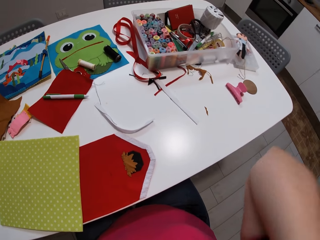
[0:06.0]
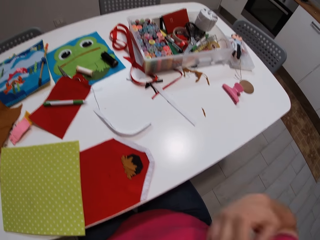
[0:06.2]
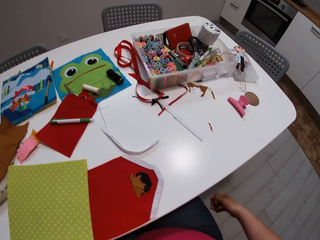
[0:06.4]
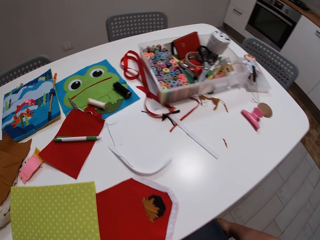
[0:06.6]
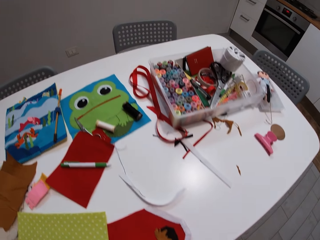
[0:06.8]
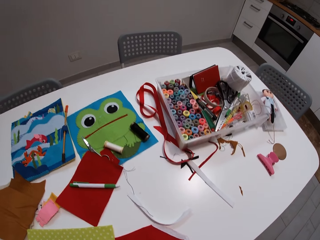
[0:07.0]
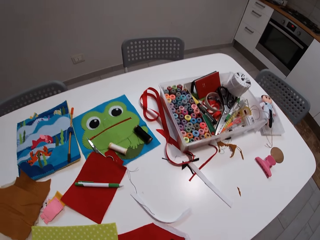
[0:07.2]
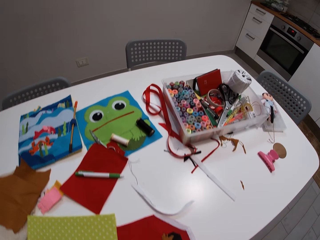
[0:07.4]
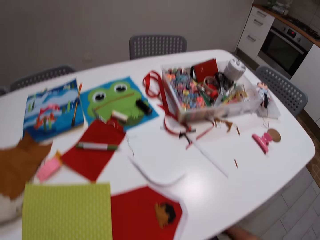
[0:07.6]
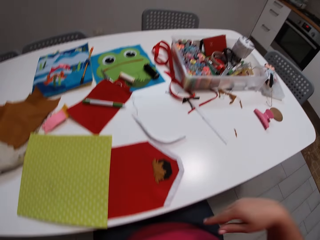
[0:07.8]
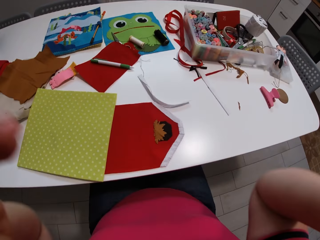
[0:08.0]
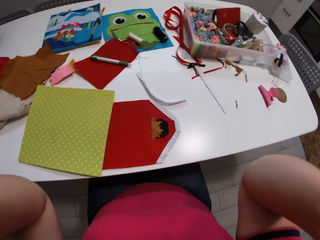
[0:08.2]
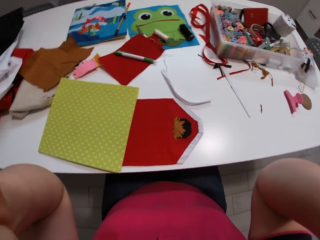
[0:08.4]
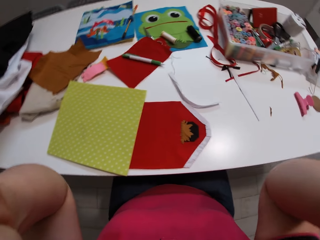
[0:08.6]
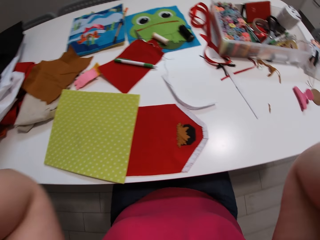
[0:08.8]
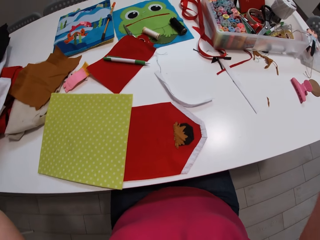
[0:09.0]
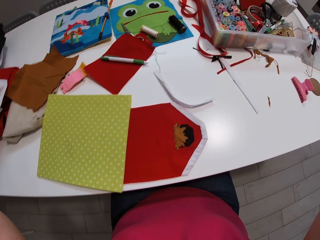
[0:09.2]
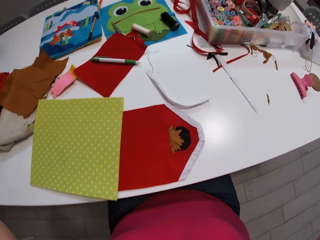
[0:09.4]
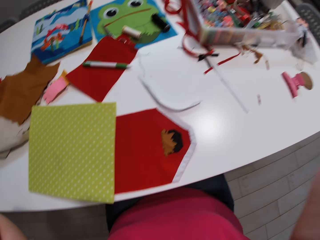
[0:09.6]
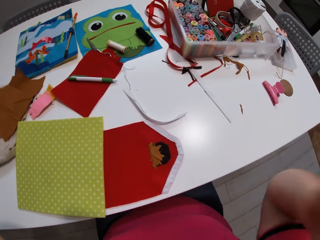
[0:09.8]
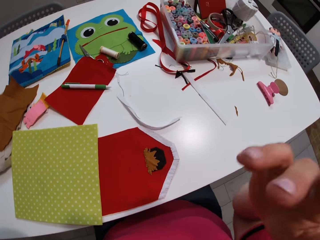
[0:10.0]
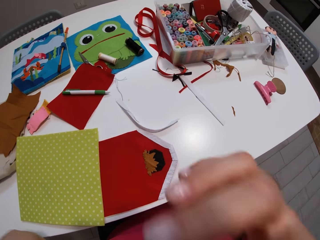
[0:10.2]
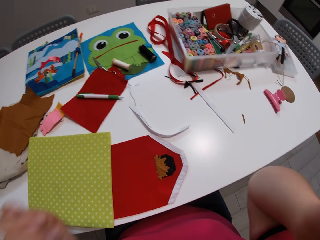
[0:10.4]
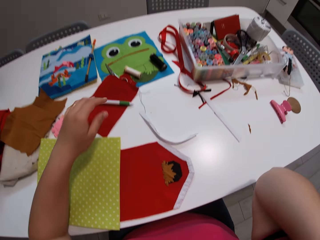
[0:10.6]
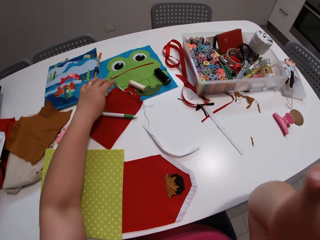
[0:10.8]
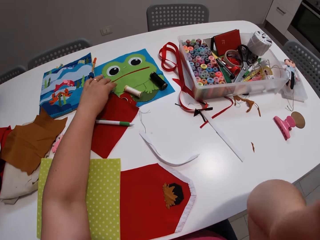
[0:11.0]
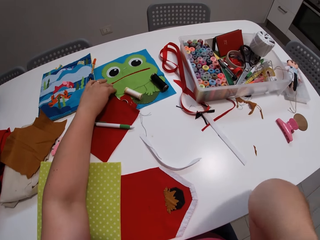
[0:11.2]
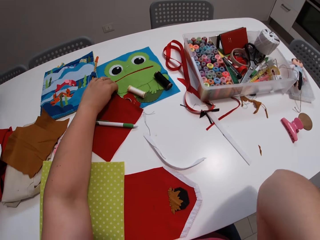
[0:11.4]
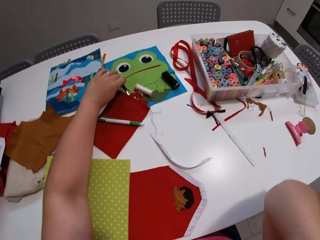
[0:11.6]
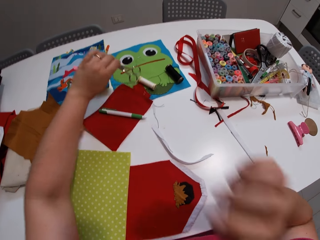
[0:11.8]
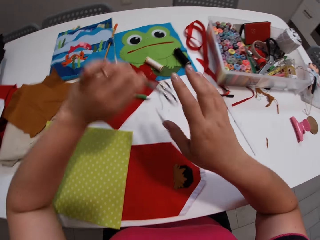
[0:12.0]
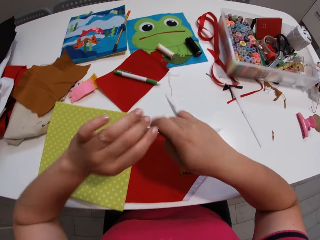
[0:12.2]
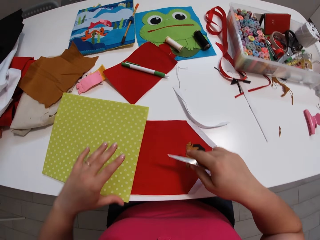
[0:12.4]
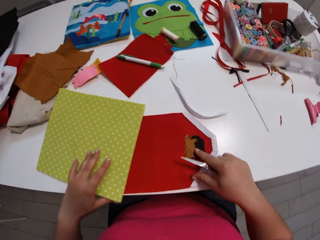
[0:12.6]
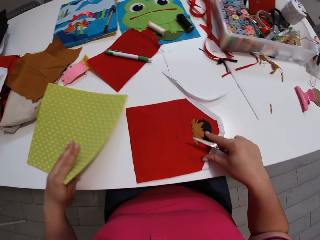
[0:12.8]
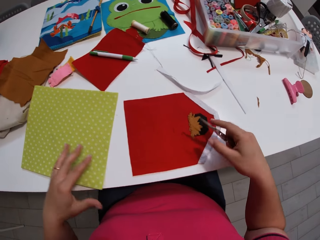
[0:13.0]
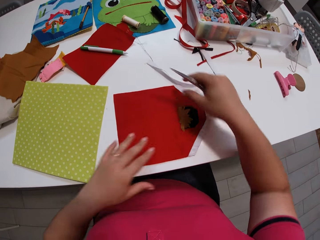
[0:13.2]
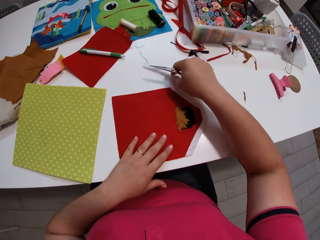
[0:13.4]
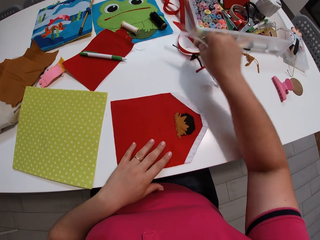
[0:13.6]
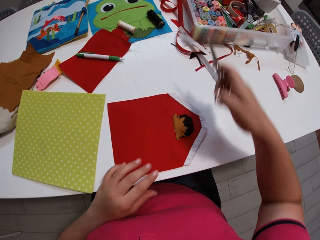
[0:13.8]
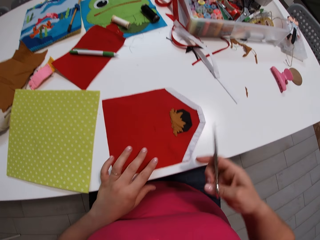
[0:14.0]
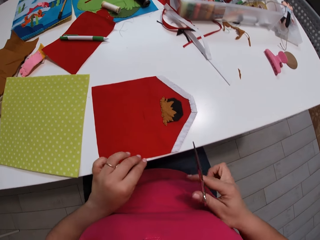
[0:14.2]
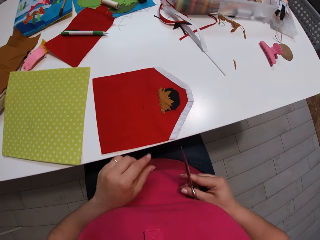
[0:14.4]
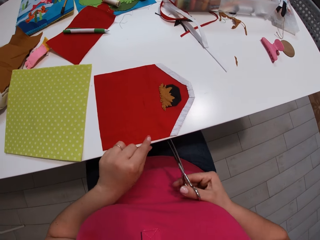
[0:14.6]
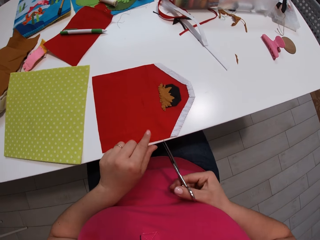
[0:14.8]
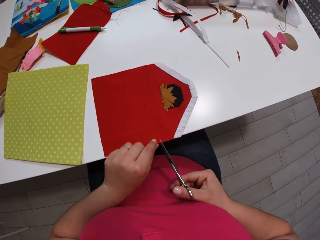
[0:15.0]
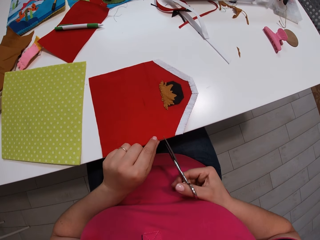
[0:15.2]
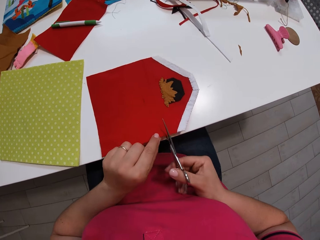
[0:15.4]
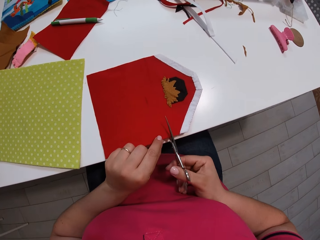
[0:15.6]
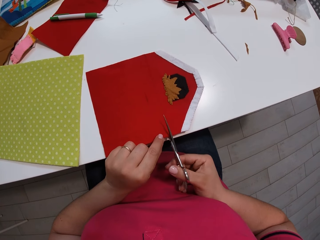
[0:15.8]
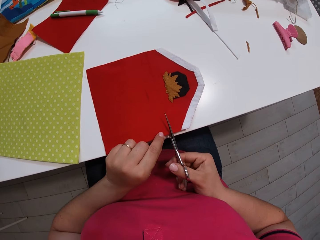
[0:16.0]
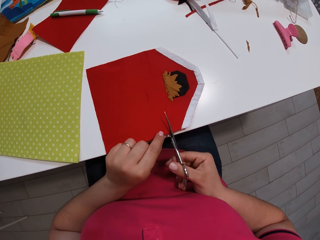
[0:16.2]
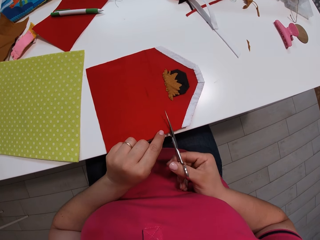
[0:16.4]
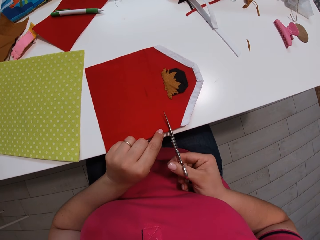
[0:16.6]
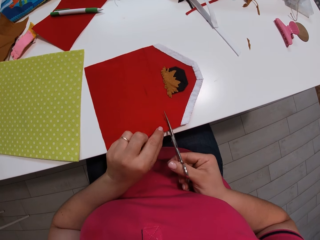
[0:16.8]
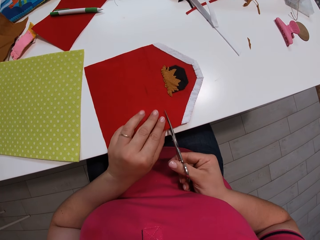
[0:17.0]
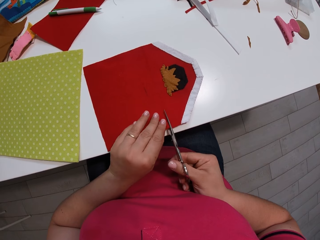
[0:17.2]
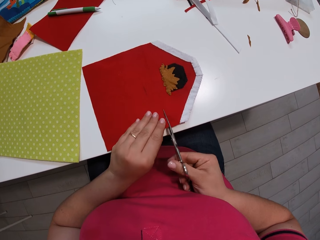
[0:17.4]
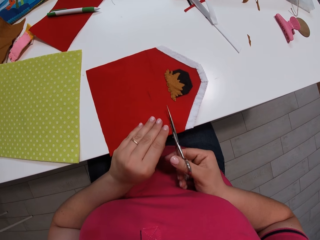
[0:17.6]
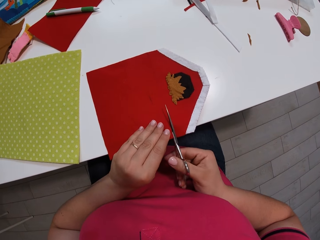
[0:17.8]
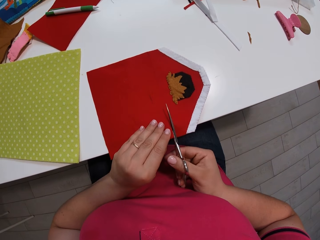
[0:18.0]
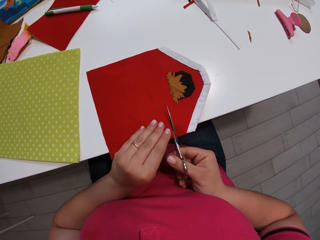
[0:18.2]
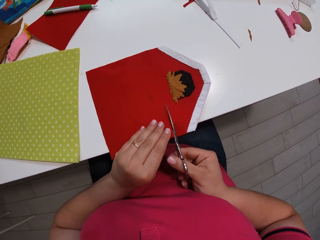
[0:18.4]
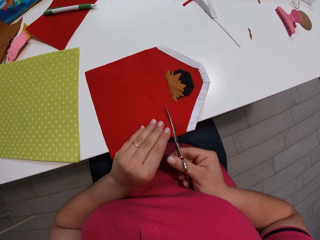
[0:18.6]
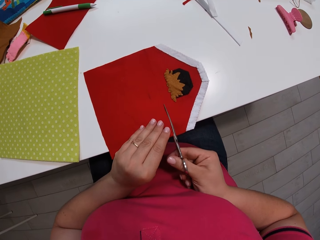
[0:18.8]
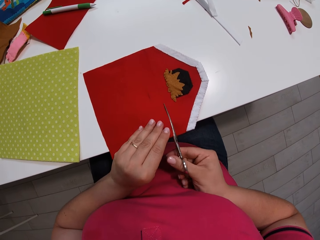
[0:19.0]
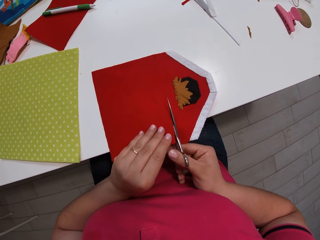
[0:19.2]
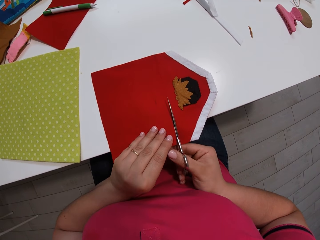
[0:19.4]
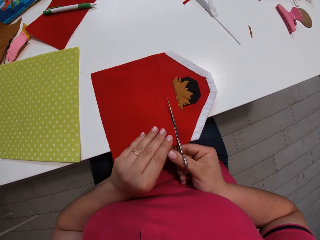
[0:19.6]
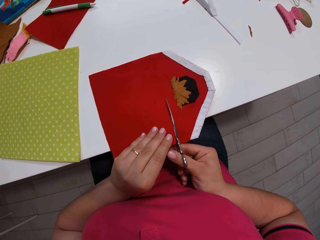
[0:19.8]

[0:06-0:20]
The camera wearer puts a hand down. They put a hand up. They adjust the camera. They pick up scissors from the table. They touch the paper. They cut the piece of cloth.

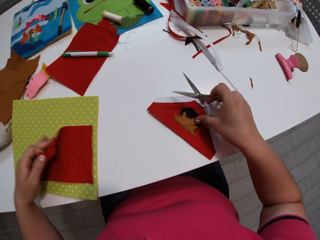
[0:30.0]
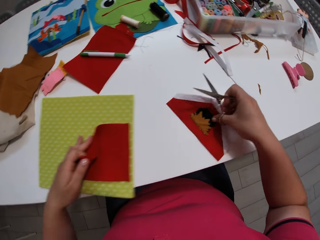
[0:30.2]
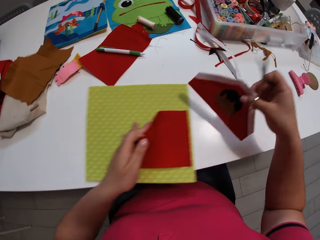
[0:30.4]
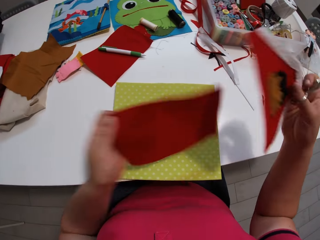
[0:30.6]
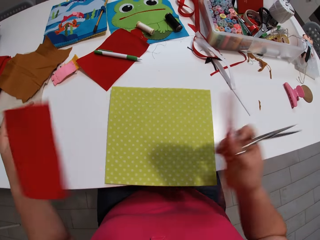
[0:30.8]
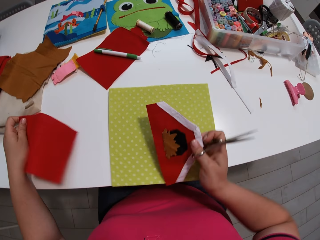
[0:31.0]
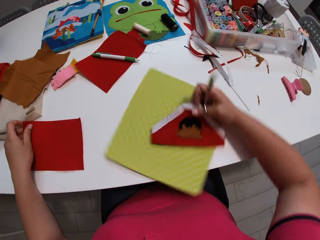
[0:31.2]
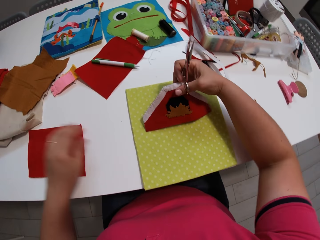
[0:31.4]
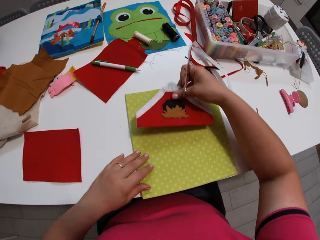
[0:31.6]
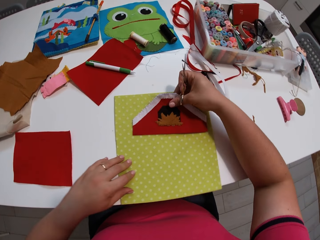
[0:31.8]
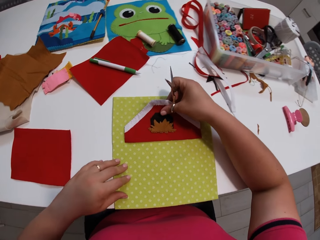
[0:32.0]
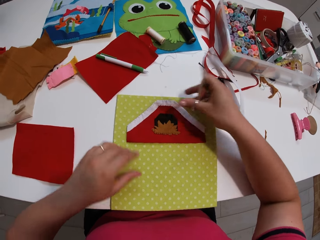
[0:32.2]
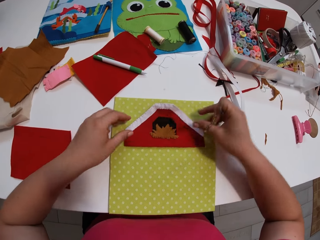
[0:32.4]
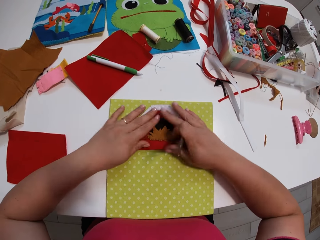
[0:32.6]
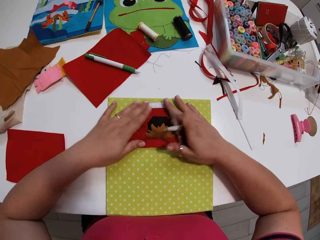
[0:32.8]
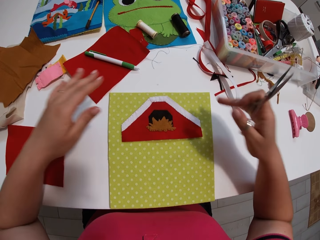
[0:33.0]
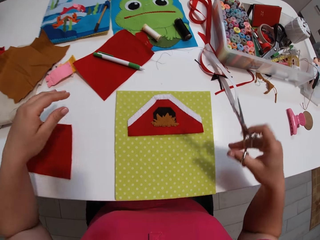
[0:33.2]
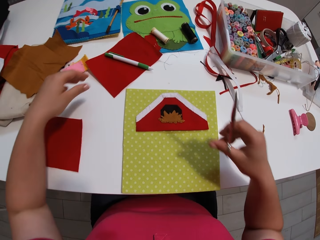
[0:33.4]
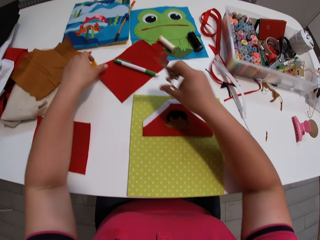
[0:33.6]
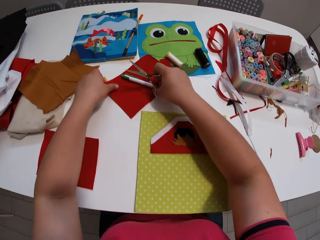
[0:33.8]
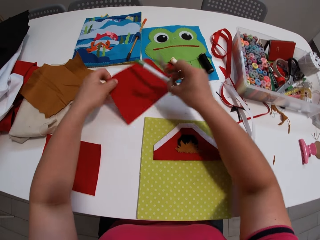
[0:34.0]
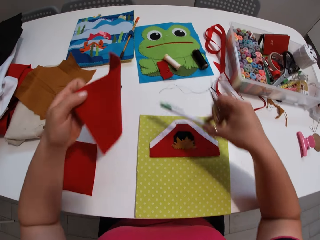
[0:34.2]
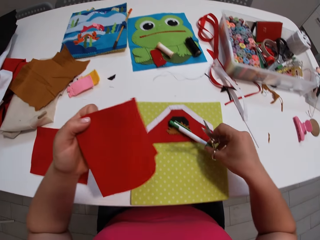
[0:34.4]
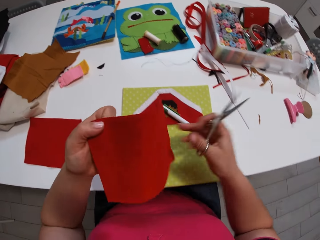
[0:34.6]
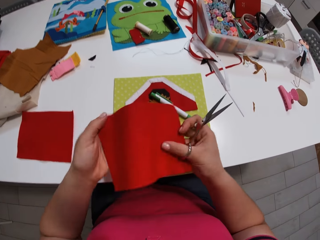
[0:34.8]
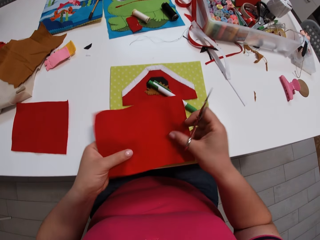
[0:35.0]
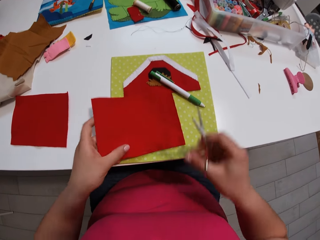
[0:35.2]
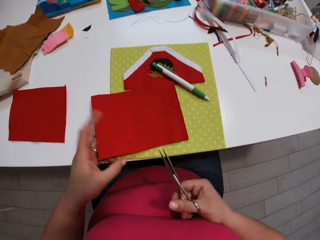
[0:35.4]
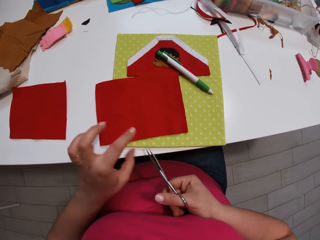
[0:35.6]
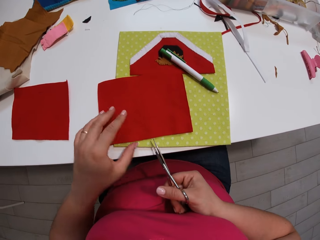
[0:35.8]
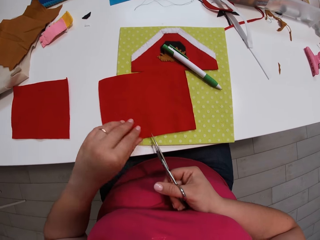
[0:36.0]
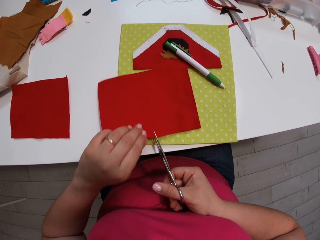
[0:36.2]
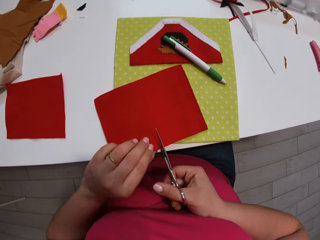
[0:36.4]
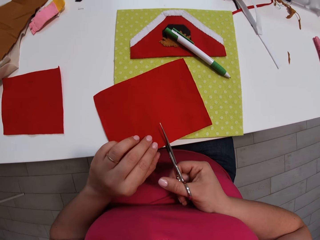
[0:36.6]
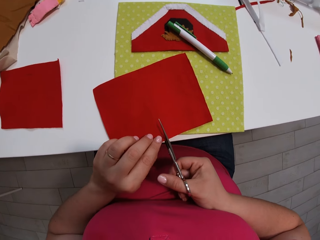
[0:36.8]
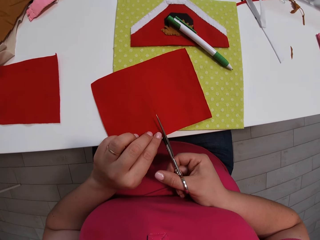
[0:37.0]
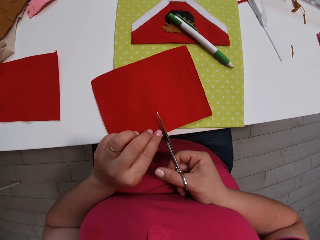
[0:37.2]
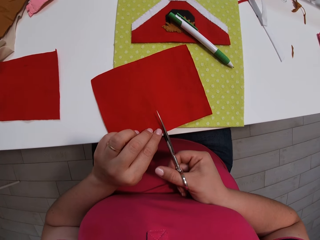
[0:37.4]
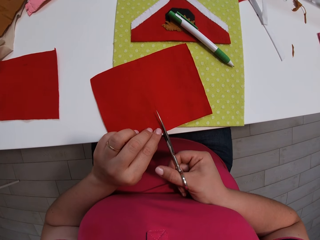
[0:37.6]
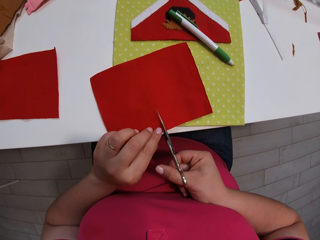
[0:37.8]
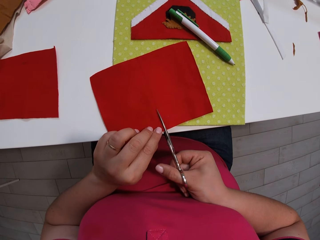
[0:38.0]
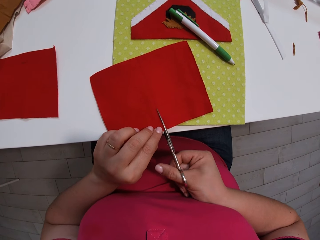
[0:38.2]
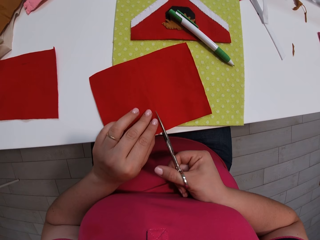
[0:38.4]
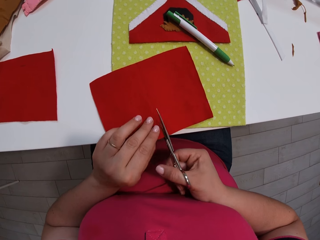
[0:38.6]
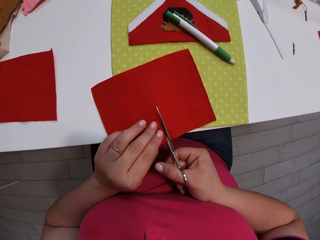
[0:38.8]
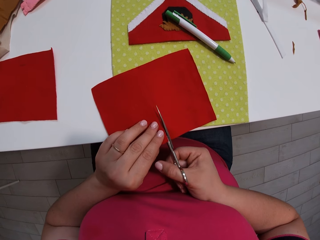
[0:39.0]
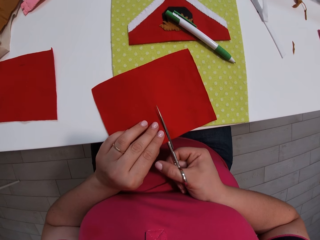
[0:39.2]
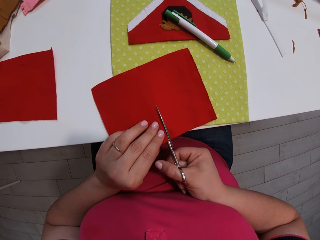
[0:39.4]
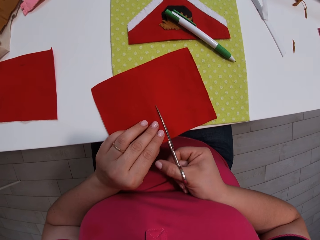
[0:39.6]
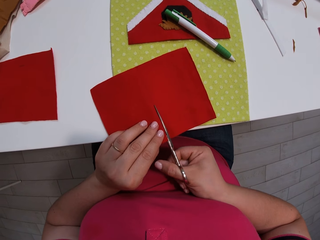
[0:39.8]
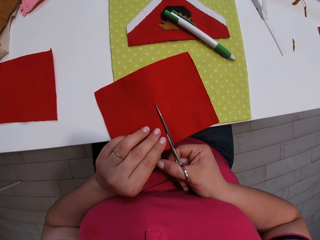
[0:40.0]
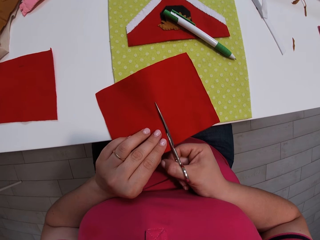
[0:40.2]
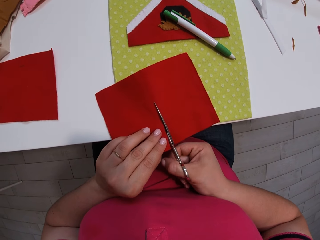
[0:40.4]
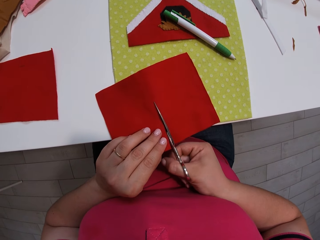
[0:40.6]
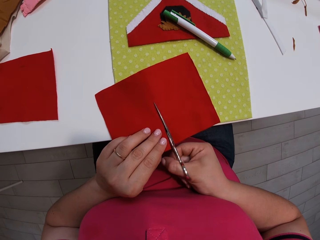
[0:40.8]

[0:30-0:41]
The camera wearer picks up the piece of cloth. They place the piece of cloth on the paper. They pick up a pen. They pick up the piece of cloth. They put the pen on the piece of cloth. They cut the piece of cloth into two.
